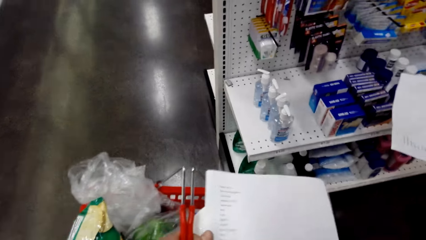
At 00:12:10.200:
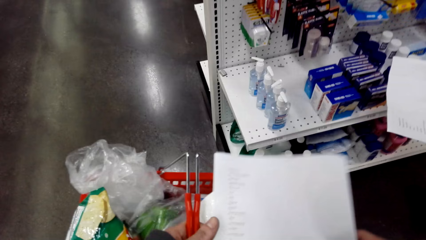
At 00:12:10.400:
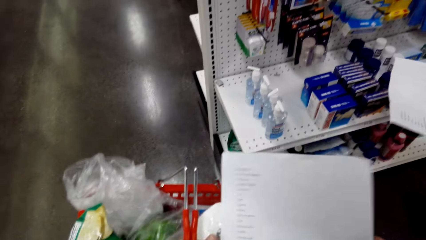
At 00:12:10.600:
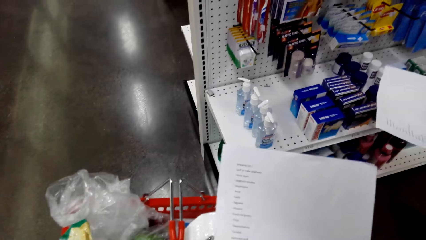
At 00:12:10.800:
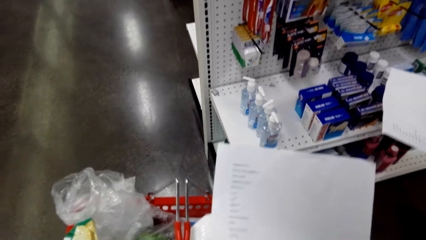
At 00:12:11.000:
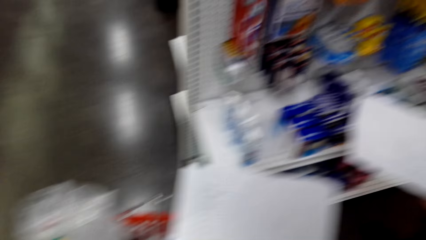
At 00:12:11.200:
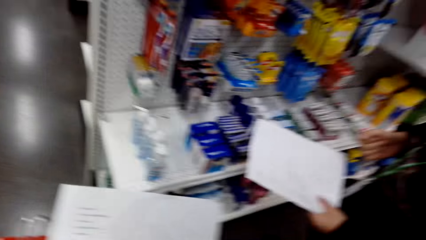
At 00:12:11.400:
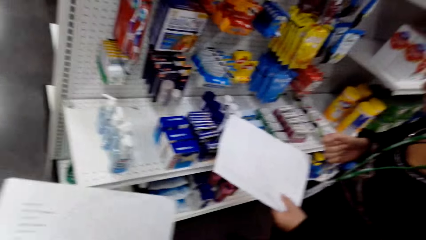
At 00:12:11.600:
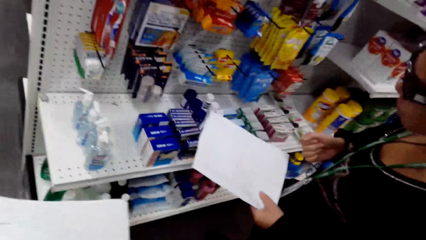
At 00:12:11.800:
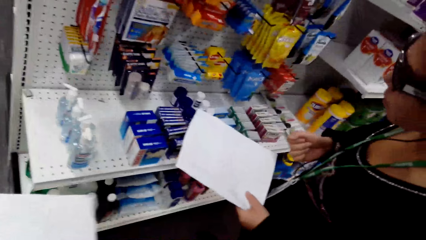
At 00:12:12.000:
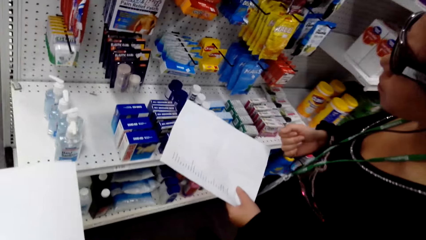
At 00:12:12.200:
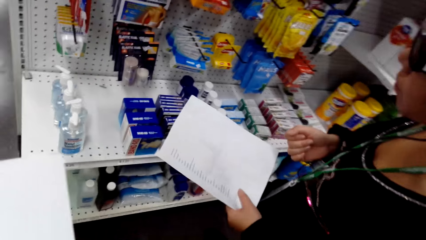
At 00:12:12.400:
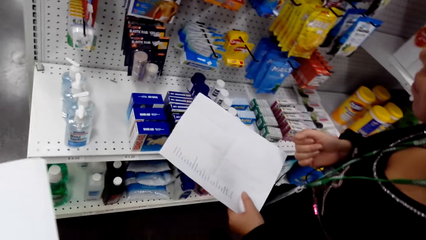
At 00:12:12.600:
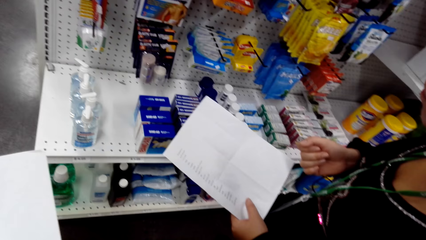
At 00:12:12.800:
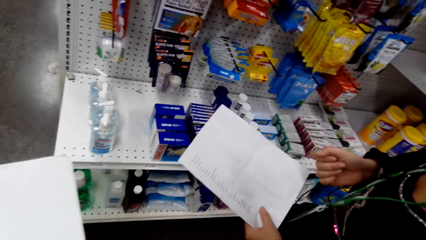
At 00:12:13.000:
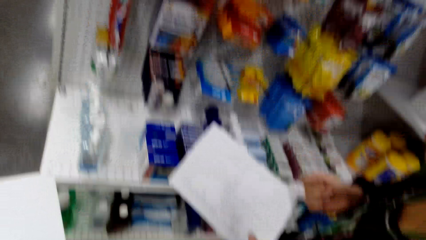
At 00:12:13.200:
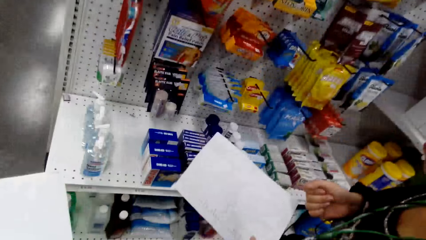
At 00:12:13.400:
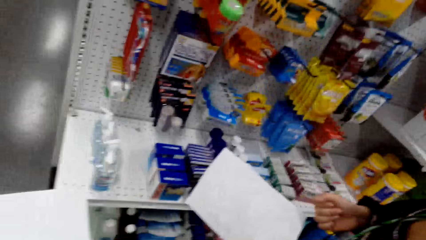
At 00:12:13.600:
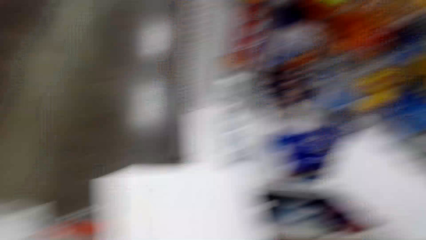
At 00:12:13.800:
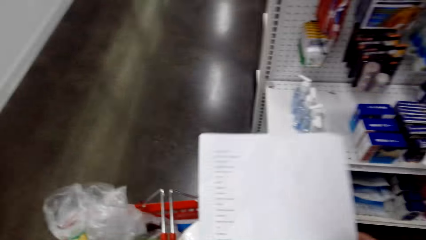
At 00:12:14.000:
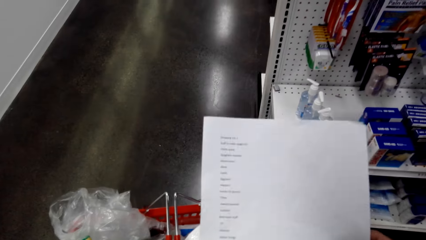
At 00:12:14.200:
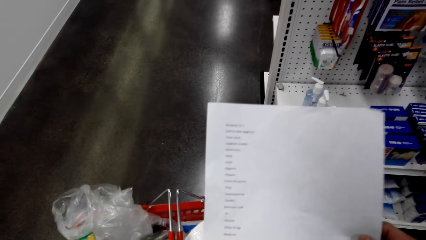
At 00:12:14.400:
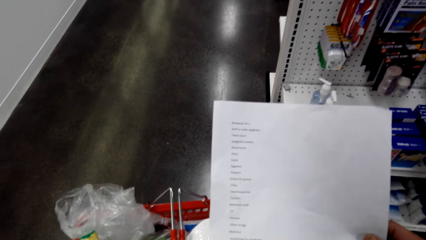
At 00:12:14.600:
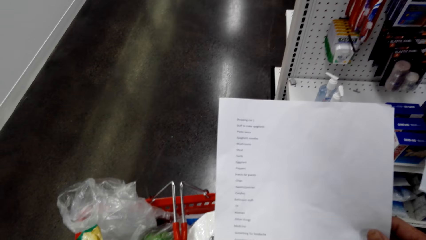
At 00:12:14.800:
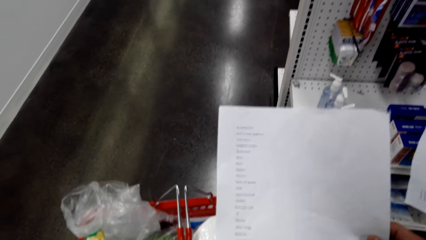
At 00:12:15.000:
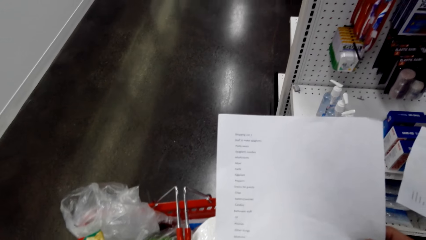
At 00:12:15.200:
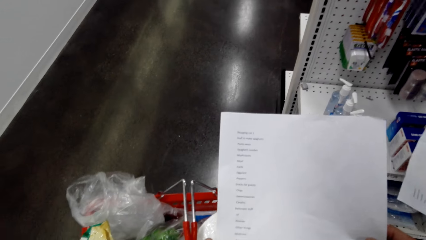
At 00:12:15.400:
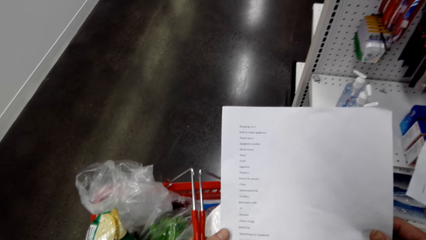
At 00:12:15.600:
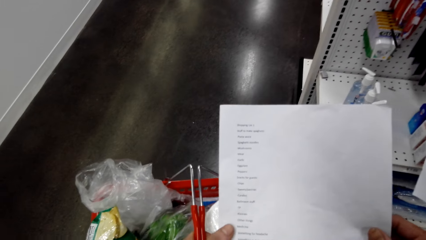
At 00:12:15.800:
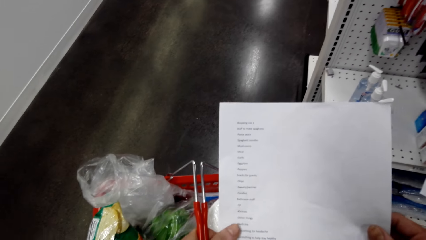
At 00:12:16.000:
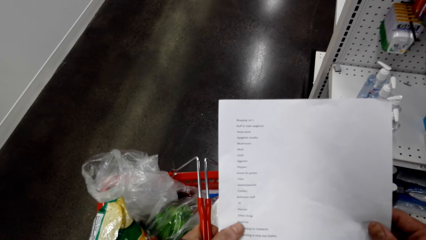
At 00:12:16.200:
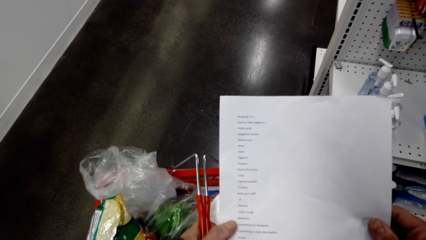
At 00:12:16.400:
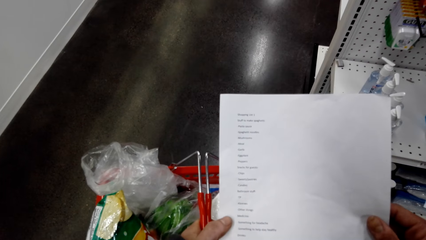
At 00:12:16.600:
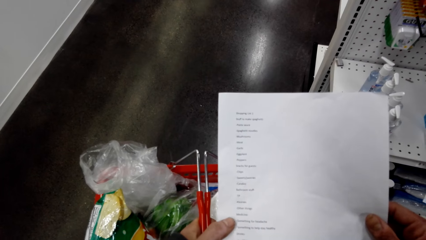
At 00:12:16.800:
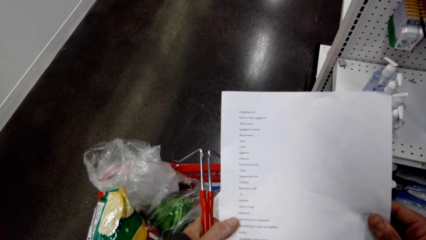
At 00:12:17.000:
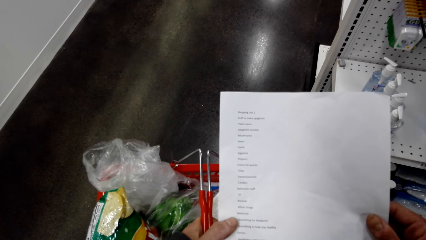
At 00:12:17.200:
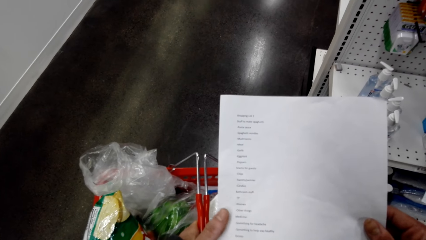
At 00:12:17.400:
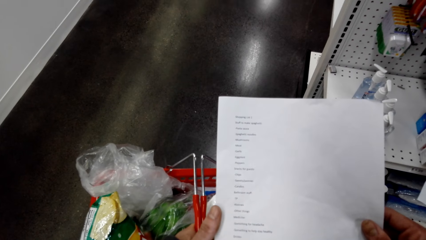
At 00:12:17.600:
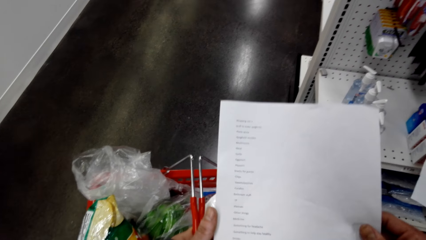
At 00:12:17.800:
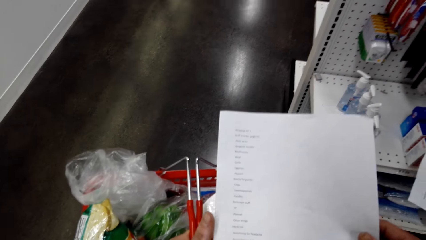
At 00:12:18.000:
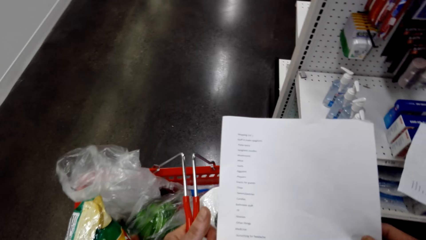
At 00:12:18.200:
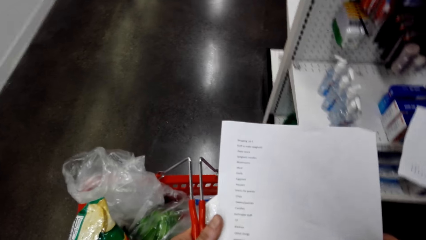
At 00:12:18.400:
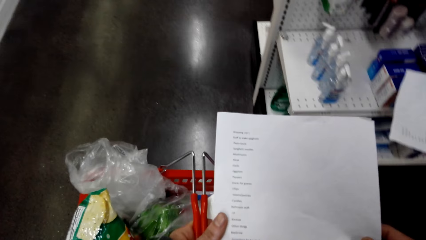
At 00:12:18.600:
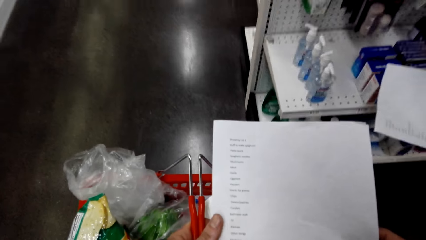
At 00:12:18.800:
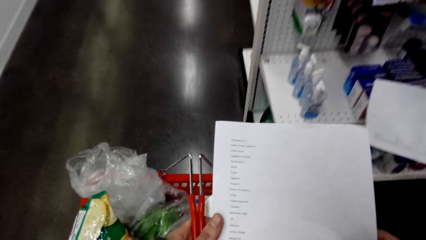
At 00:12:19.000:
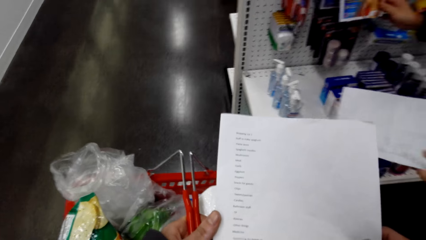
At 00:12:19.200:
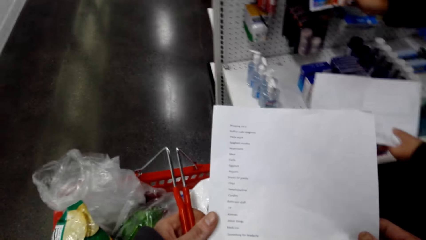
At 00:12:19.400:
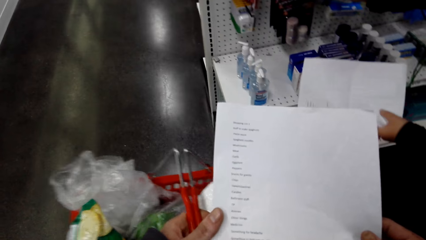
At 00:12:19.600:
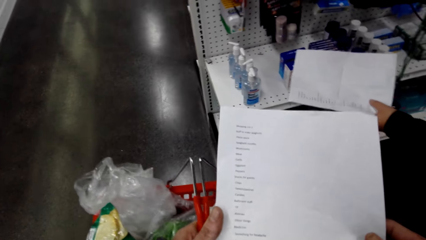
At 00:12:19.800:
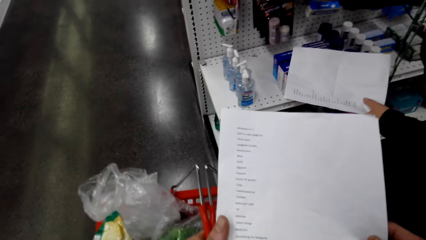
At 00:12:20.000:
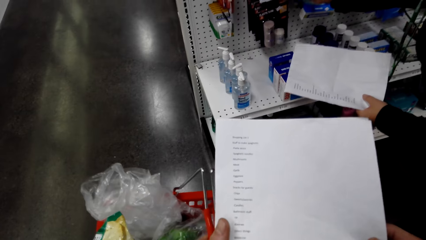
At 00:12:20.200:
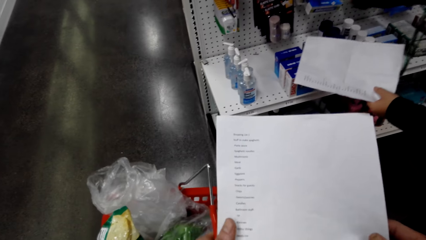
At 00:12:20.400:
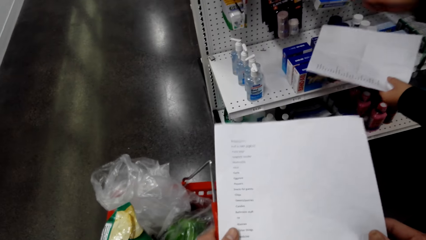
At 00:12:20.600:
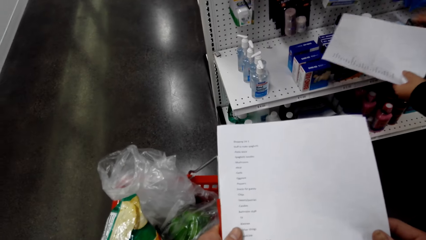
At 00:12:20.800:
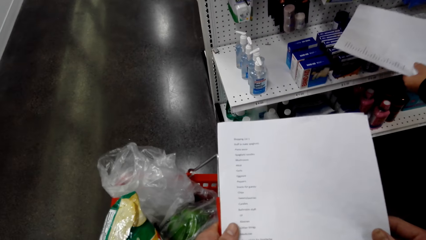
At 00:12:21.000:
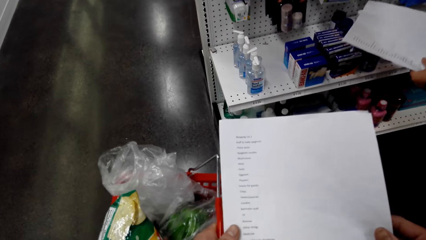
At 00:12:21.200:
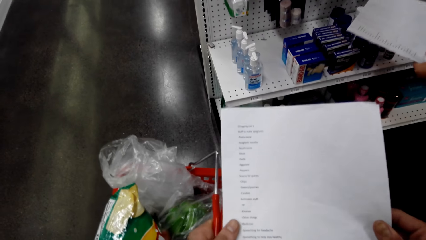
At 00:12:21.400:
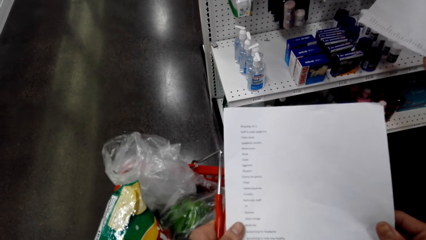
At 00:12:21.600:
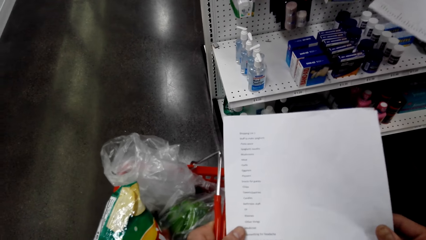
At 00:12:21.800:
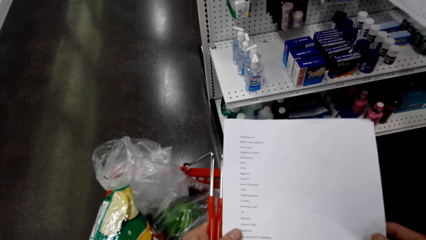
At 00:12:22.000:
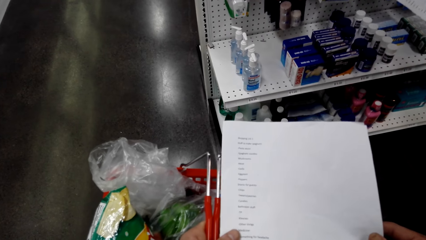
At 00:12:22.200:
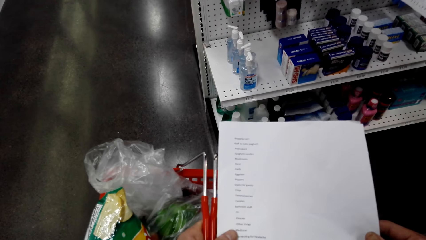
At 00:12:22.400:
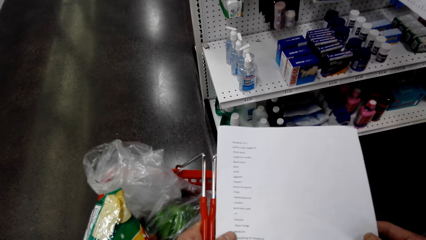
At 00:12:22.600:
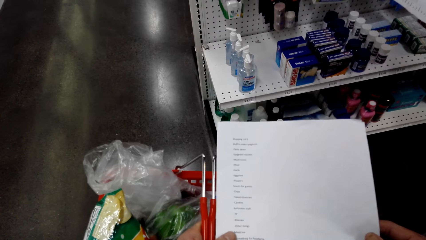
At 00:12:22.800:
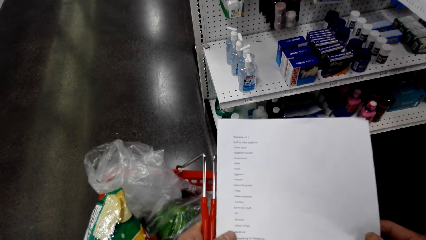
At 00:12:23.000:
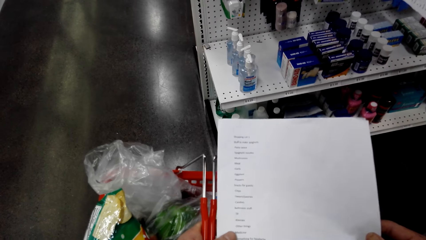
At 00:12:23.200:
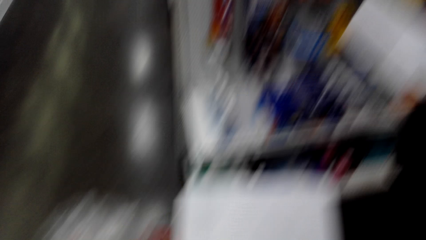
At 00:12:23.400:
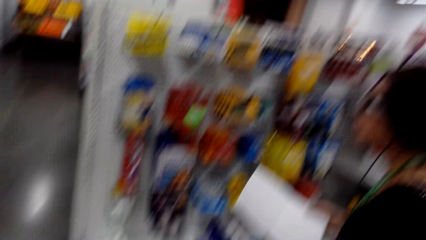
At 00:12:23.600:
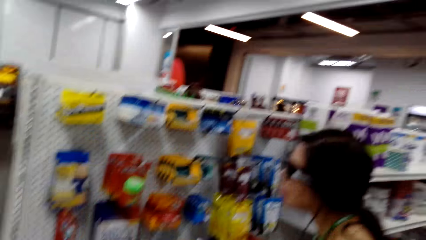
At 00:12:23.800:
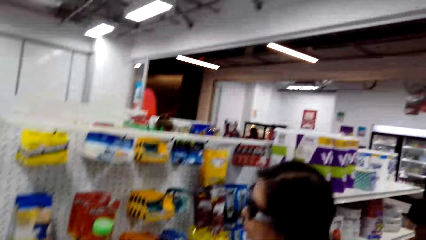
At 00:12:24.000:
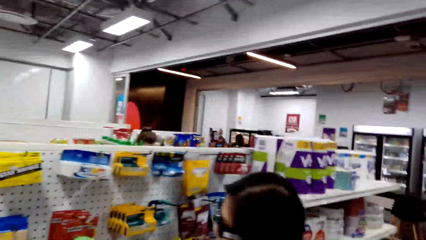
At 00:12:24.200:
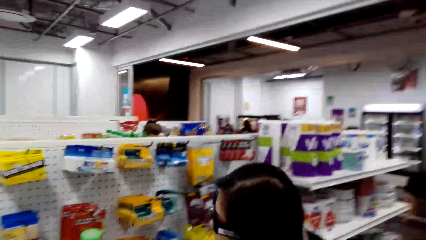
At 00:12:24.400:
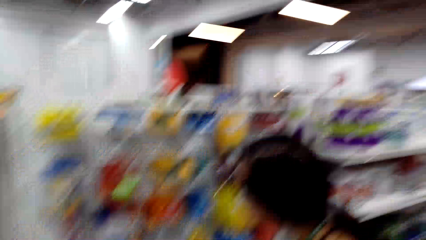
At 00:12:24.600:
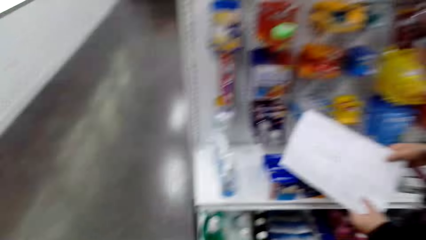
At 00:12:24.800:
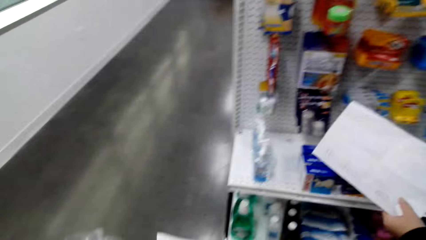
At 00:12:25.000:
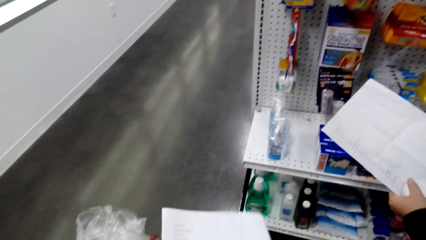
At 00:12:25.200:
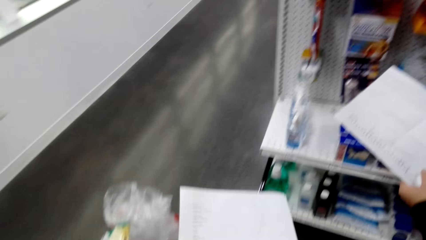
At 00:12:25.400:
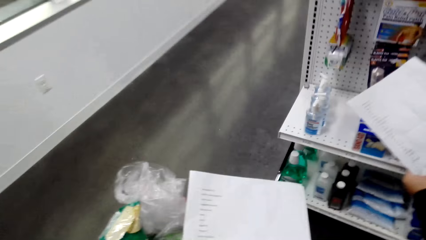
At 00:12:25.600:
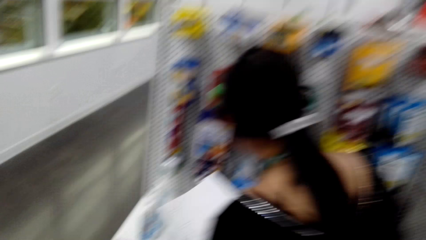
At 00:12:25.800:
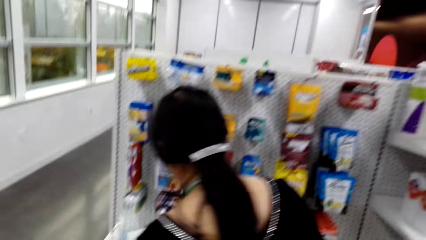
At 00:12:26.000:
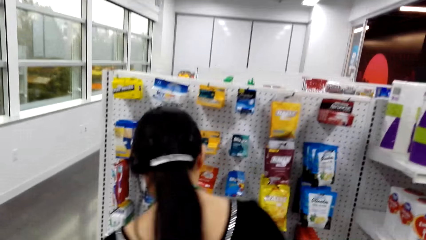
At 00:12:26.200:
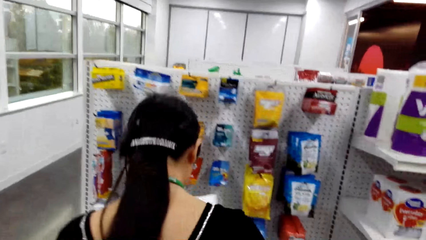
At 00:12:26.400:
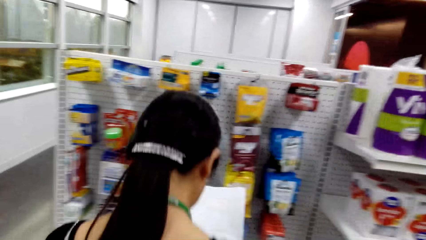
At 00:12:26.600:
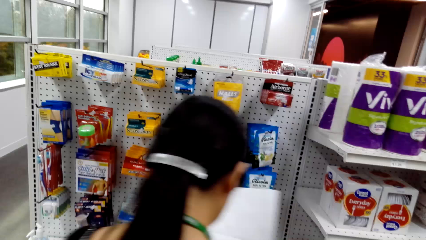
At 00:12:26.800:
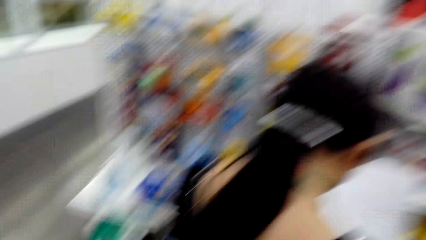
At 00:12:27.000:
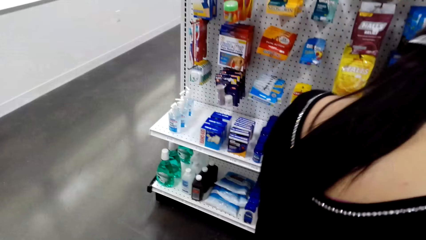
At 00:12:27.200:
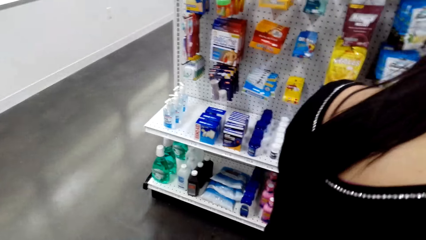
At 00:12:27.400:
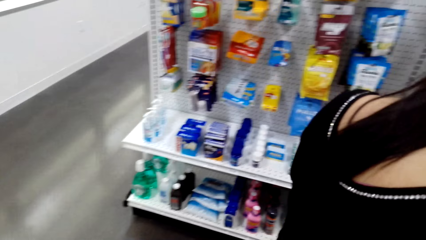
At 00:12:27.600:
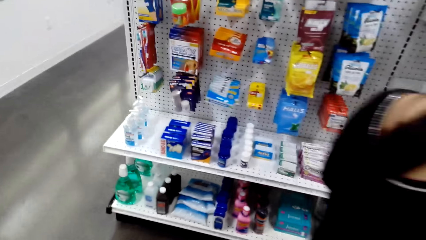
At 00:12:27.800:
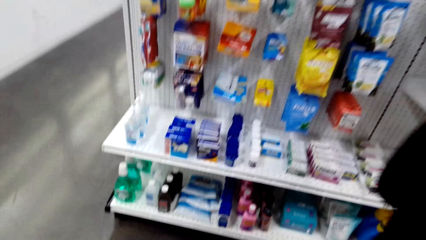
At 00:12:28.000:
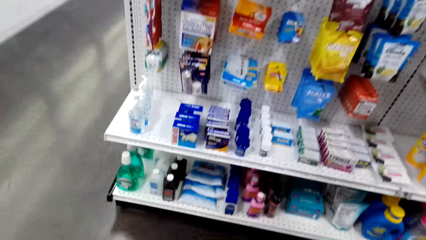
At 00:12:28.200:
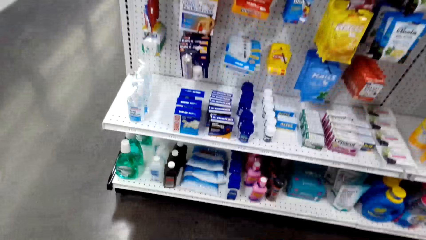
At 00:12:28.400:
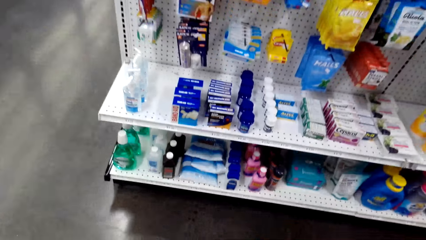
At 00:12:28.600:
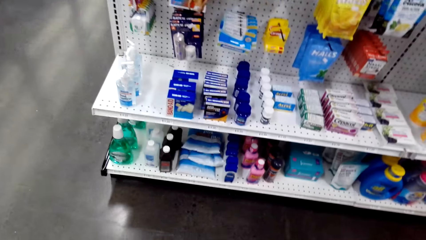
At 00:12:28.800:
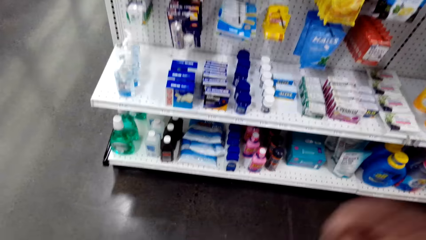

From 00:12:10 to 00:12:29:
The camera wearer holds a shopping carrier and turns around. A man holds a paper. The camera wearer turns around, reads the paper, holds the paper and turns around. The man holds the paper. The camera wearer holds the paper and turns around. The man turns around.
